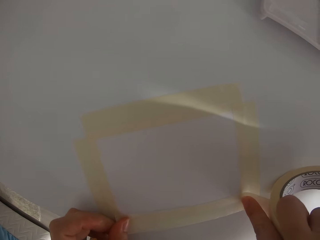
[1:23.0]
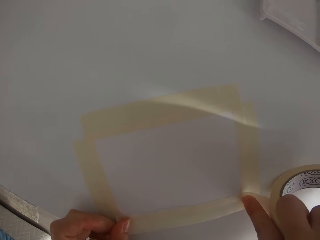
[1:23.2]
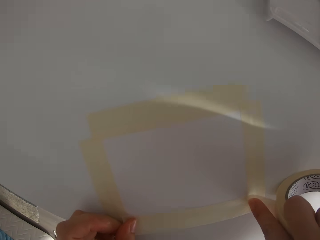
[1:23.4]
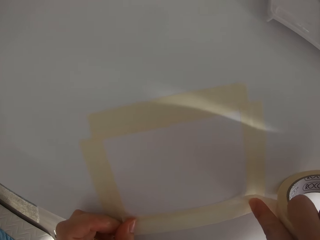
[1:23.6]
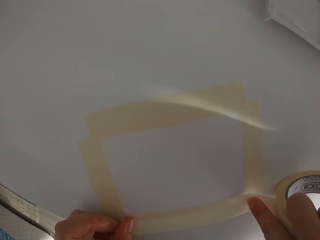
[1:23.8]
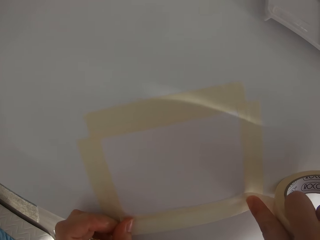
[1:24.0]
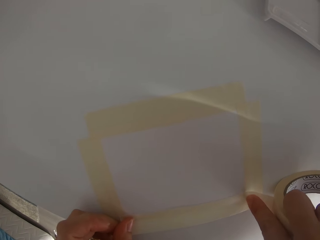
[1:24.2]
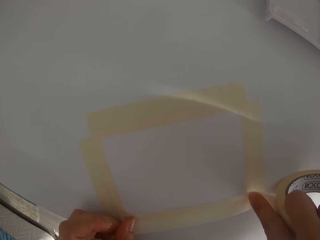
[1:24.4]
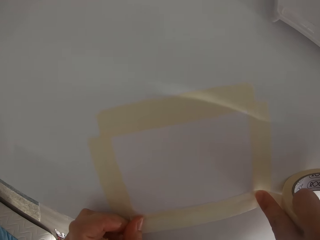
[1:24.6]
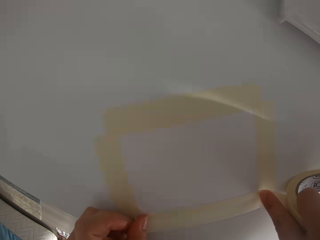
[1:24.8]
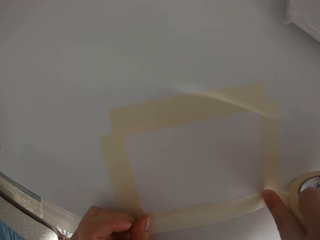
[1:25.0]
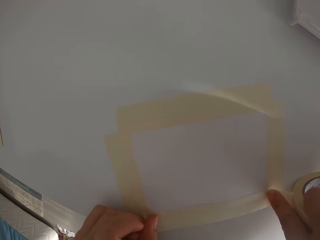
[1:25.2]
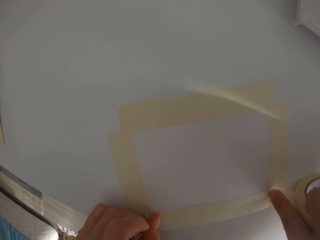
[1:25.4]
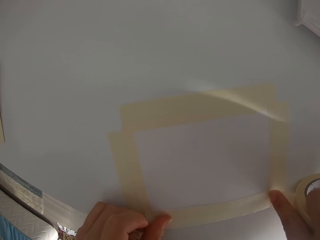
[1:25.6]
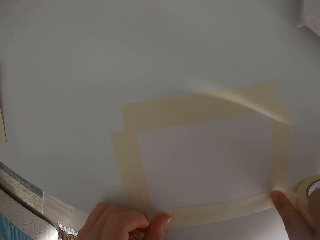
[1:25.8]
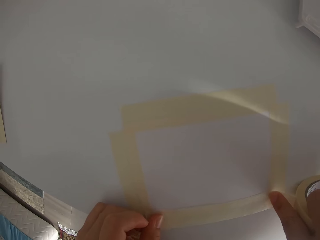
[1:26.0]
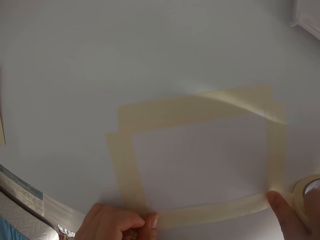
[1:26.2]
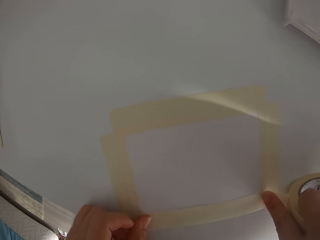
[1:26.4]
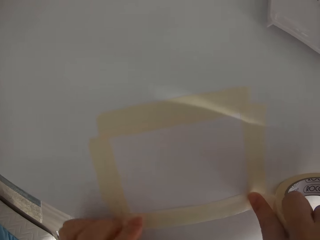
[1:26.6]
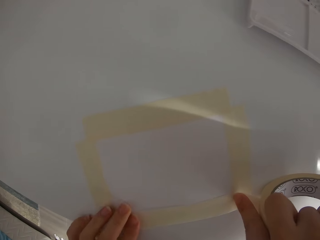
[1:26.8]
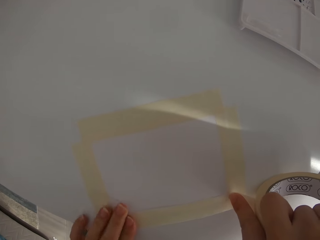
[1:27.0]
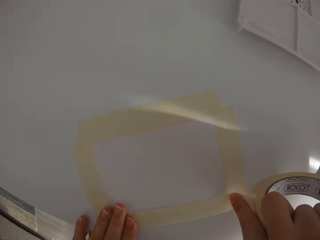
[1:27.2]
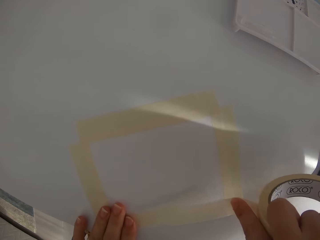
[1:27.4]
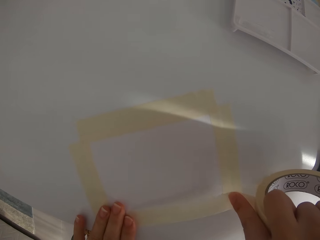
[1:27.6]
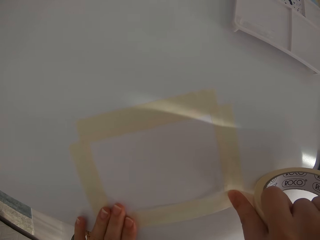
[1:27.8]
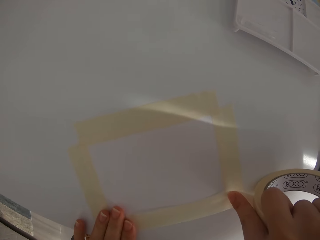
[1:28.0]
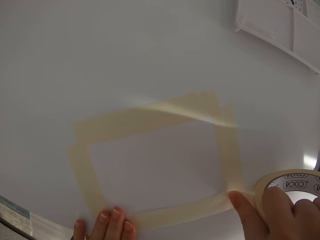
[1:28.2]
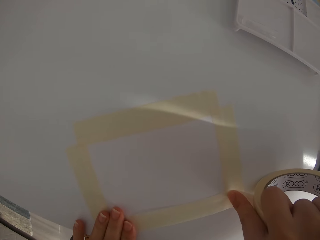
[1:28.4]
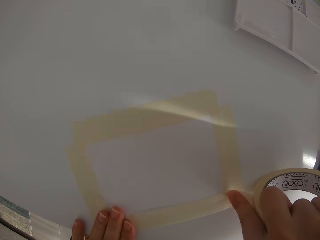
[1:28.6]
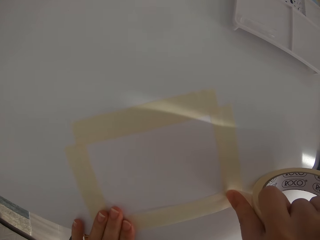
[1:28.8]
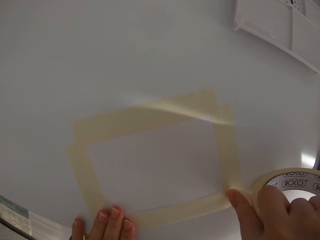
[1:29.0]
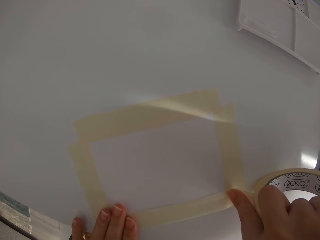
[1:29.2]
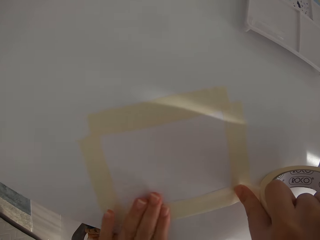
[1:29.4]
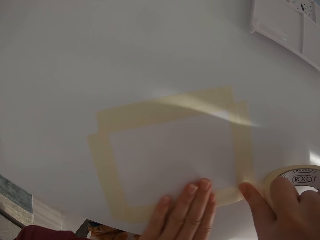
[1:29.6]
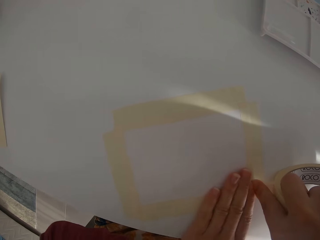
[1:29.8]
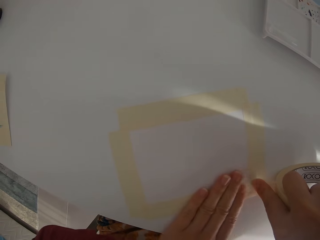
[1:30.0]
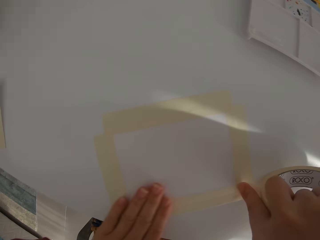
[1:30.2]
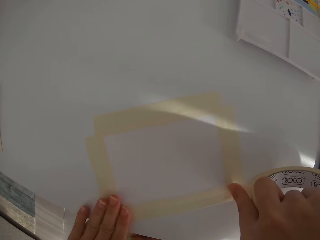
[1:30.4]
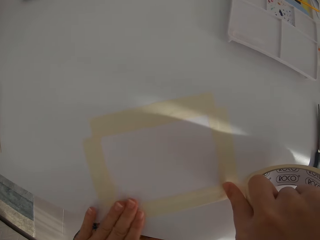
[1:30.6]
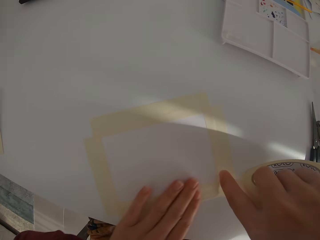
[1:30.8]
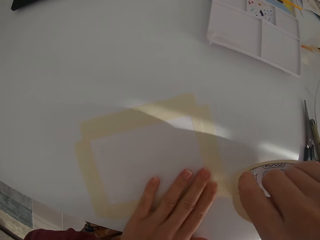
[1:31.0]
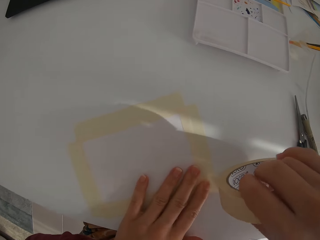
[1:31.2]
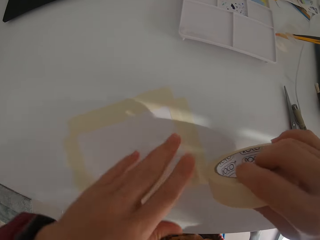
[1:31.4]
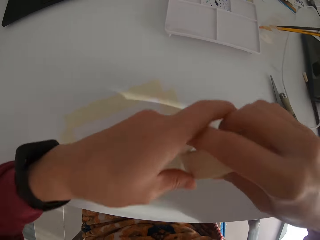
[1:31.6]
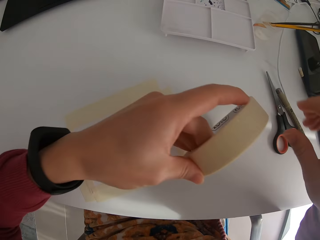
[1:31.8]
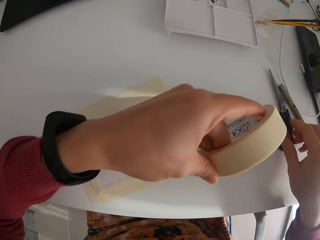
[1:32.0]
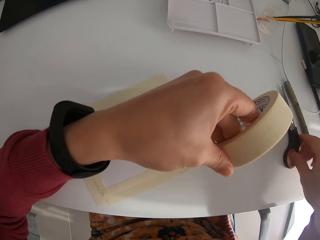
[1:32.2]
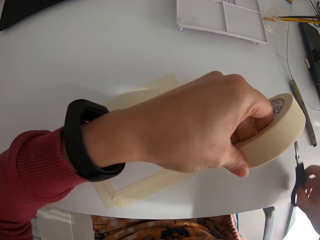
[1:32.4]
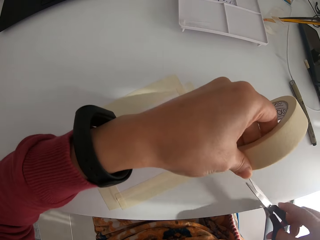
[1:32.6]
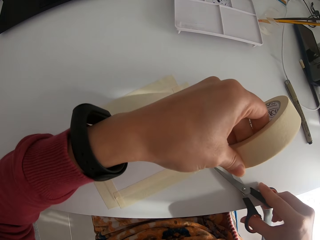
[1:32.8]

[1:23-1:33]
The camera wearer tapes the paper on the table. They fix the masking tape. They pick a scissor from the table.

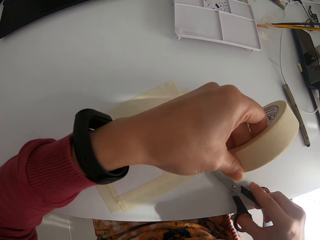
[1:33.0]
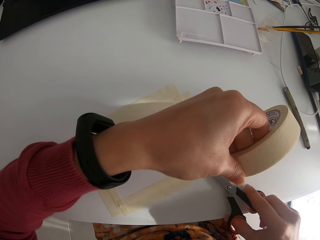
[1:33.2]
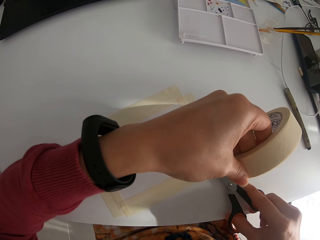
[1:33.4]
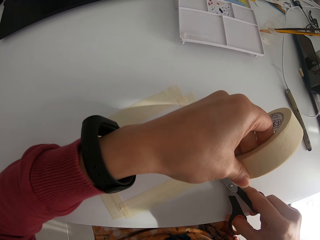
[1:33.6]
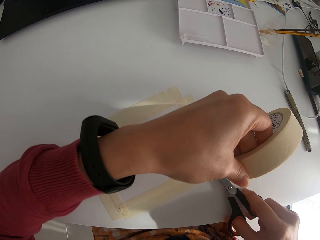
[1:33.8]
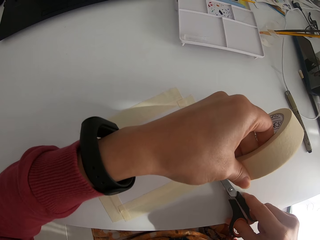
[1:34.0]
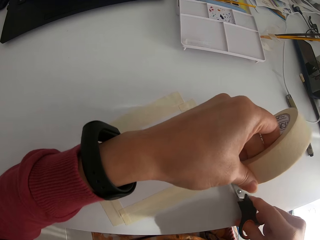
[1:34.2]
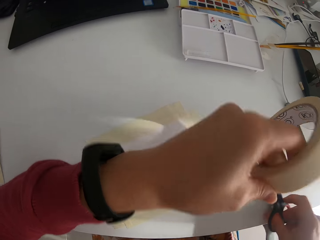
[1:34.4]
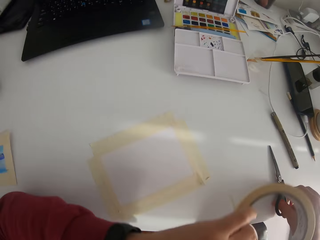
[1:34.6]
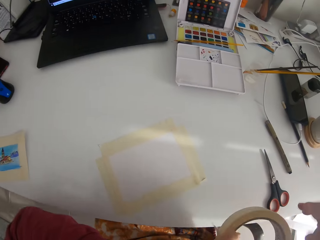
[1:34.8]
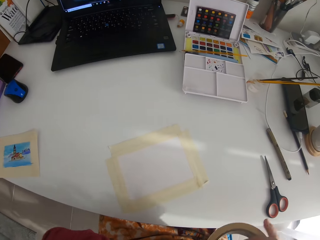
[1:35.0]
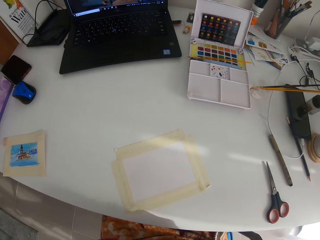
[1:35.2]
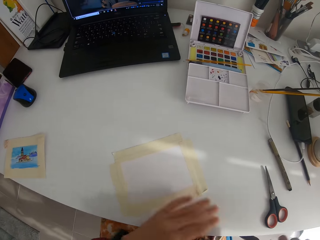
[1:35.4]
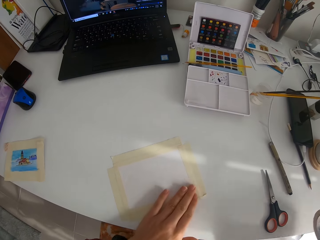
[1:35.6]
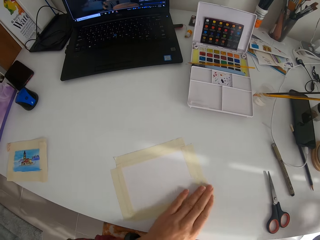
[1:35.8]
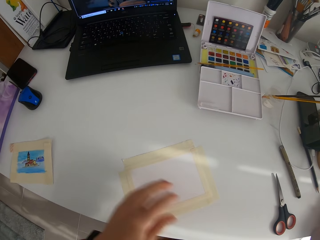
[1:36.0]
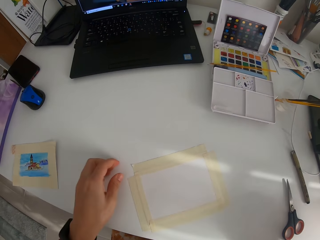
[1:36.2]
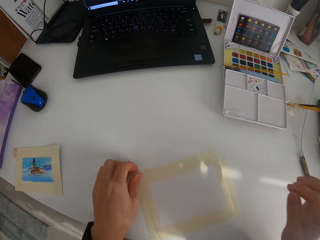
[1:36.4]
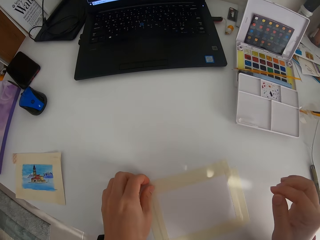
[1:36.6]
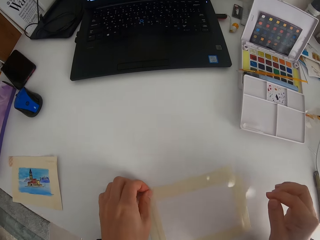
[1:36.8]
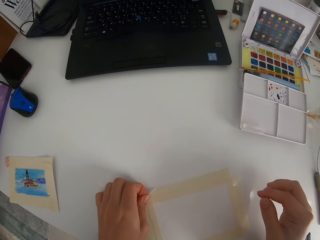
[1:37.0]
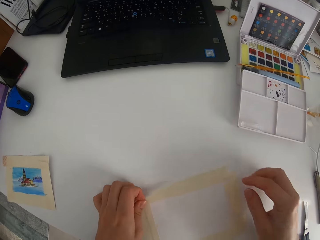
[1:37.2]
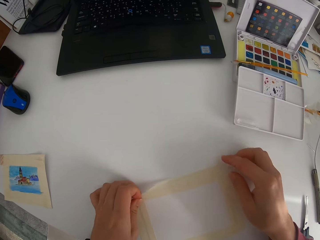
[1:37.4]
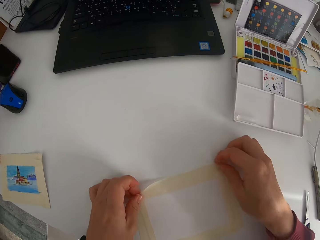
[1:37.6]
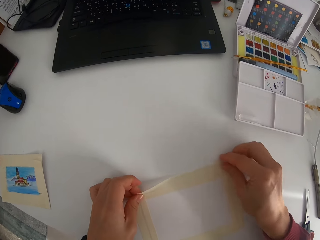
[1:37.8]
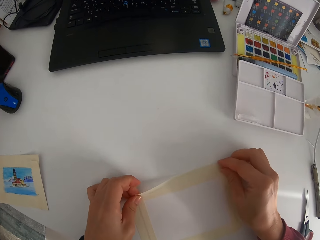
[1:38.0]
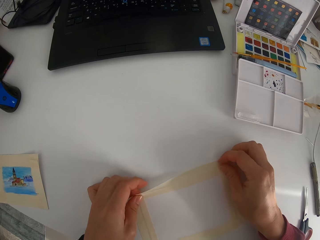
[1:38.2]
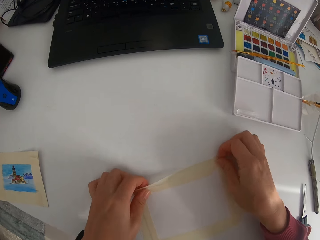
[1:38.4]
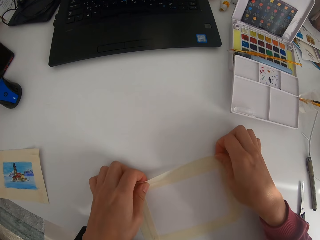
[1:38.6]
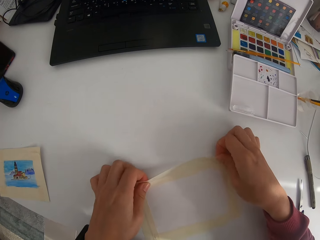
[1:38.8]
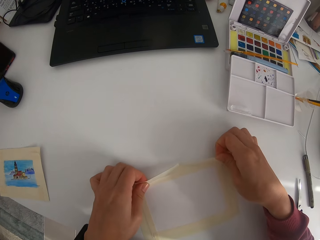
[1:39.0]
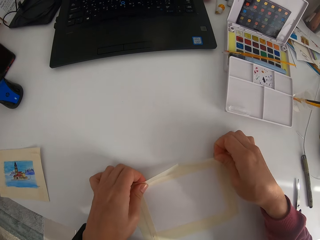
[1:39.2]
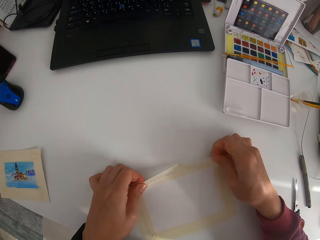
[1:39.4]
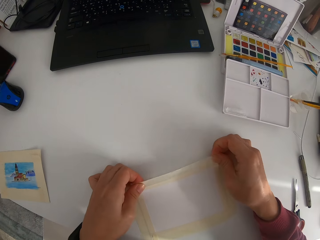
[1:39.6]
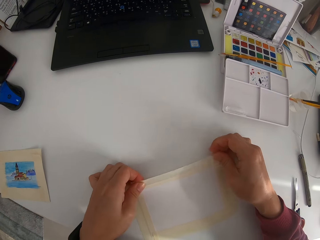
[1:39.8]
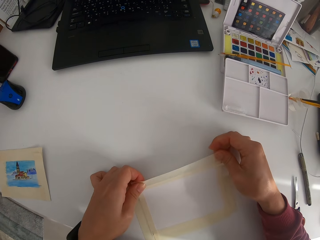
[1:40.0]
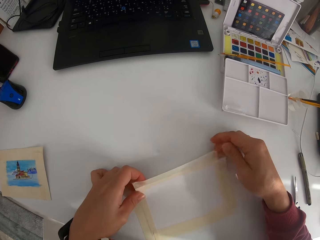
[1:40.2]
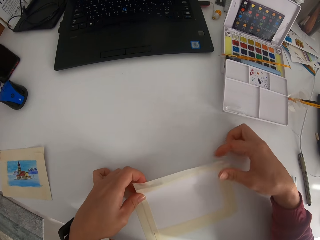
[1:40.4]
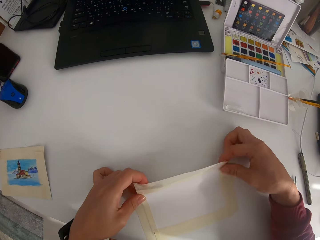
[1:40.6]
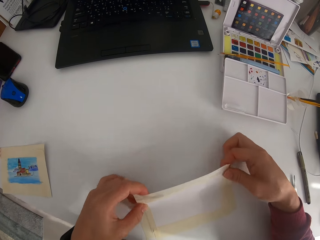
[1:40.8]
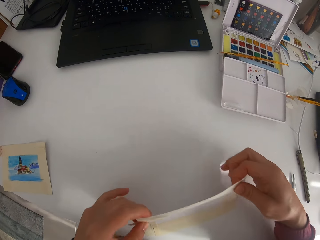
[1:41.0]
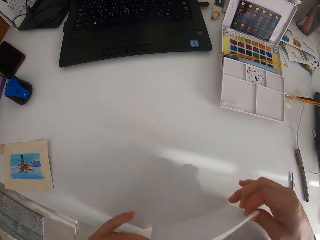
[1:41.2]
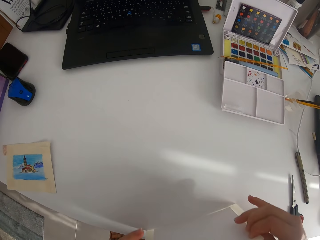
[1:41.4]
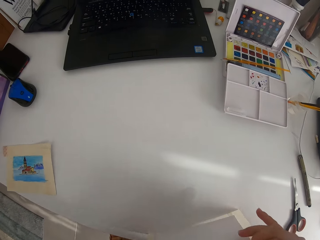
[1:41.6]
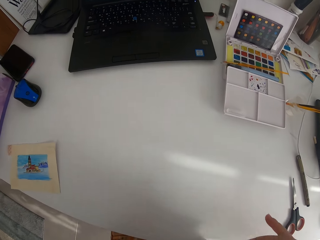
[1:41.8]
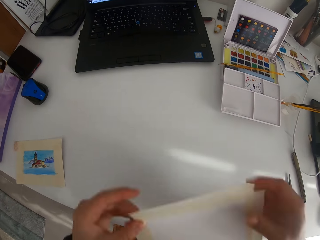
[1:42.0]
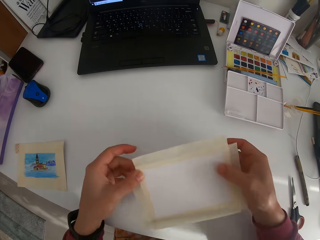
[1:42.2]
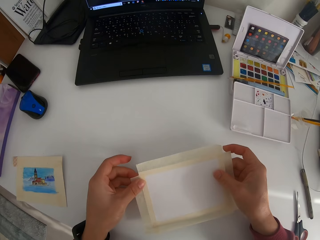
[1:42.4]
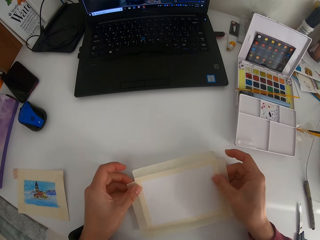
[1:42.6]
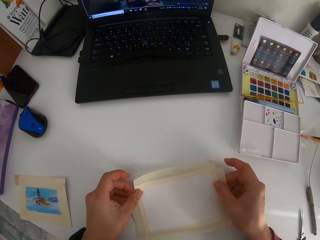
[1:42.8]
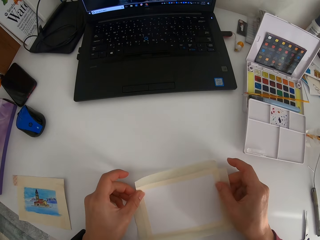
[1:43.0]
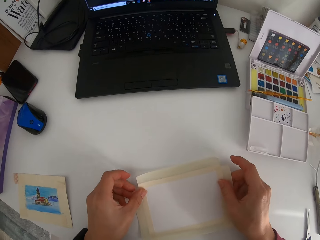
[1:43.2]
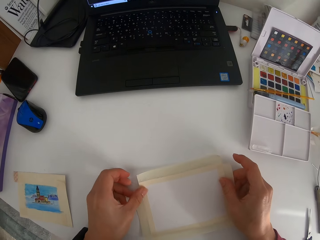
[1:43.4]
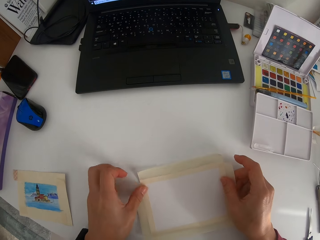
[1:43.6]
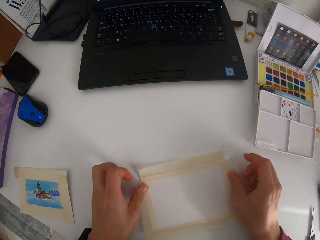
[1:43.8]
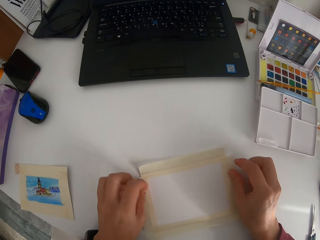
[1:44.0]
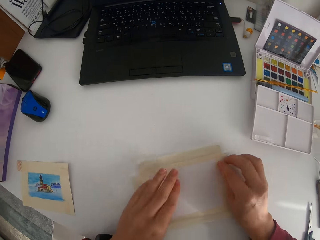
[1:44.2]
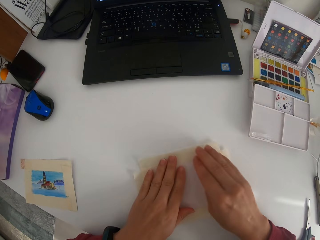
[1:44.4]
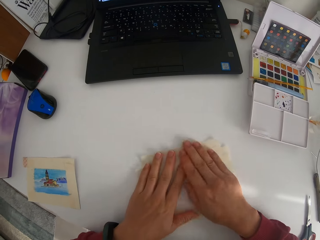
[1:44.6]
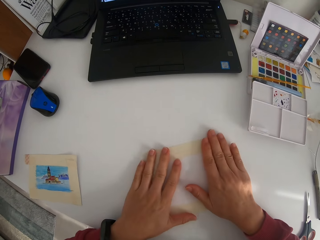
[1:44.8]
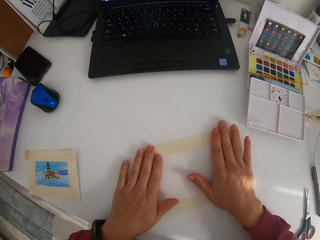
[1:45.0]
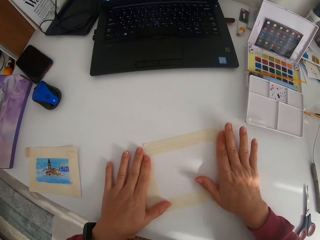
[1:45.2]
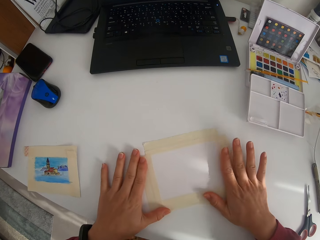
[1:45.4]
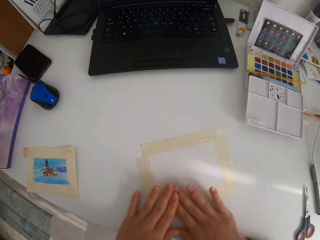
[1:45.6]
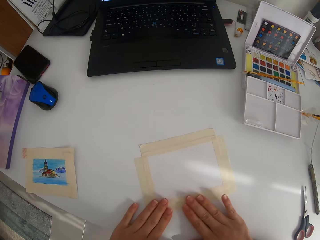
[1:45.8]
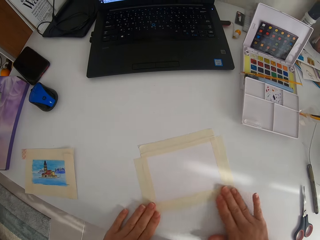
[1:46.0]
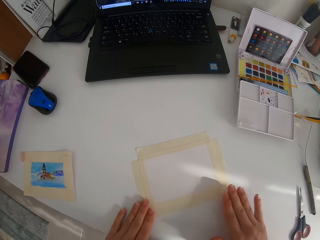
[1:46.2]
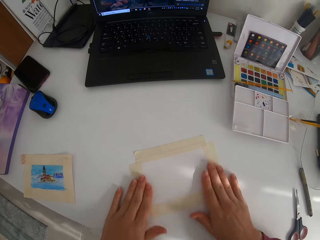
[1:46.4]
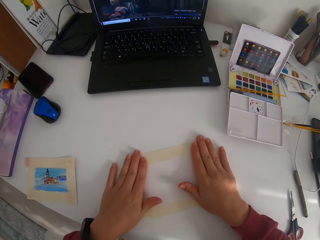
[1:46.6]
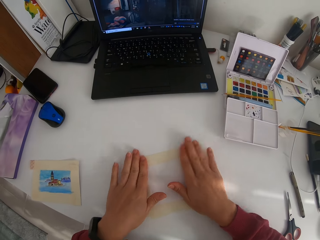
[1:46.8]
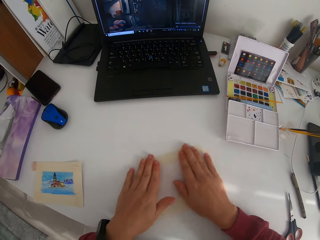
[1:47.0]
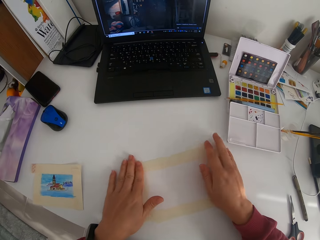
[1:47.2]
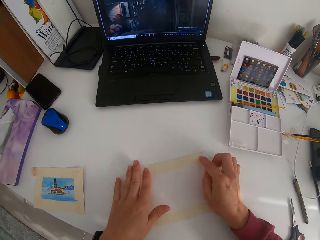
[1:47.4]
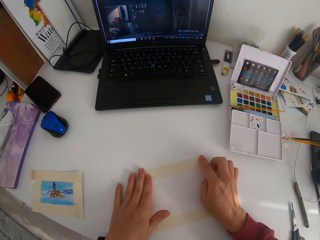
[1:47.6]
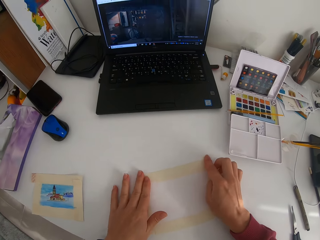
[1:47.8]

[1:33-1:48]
The camera wearer cuts the masking tape with the scissor. They put the scissor on the table. They put the tape on the table. They remove a piece of paper from the table. They pull the paper. They place the piece of paper on the table. They stick the paper on the table. They fix the masking tape. They press the tape on the table.
